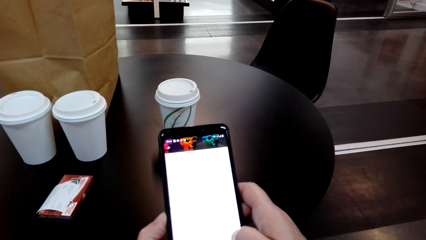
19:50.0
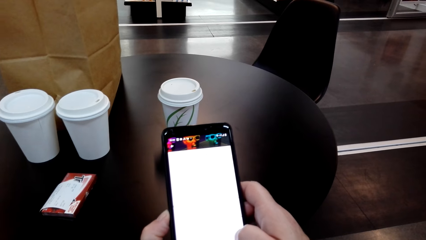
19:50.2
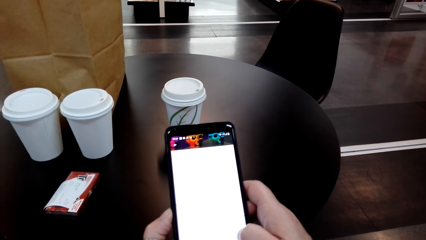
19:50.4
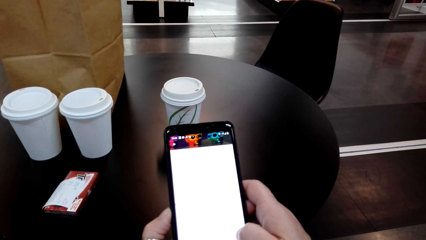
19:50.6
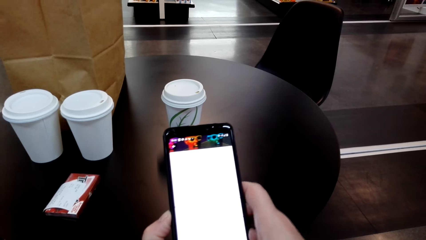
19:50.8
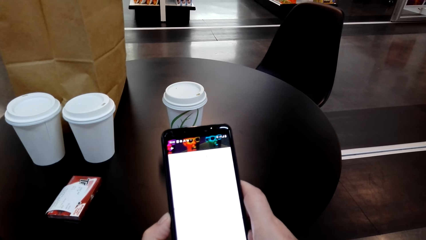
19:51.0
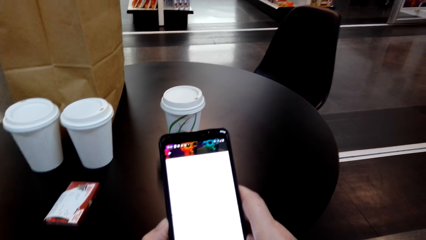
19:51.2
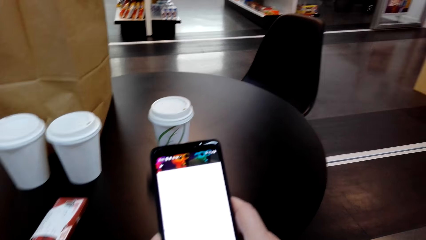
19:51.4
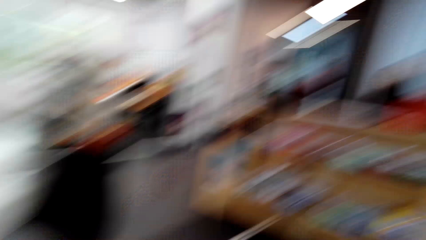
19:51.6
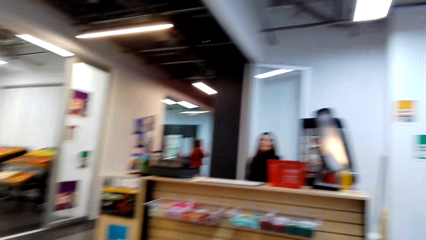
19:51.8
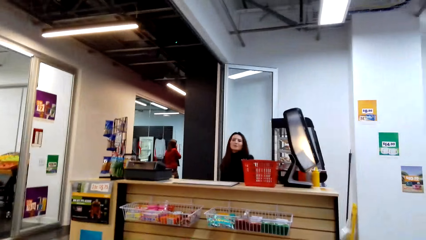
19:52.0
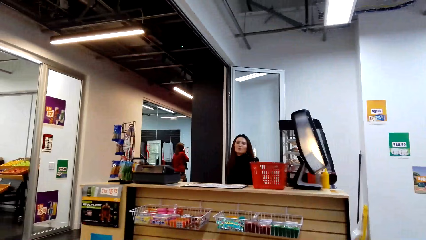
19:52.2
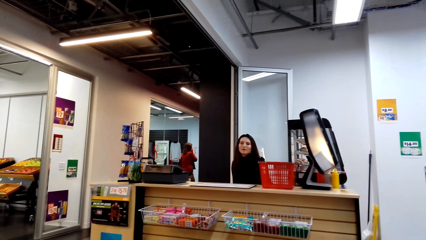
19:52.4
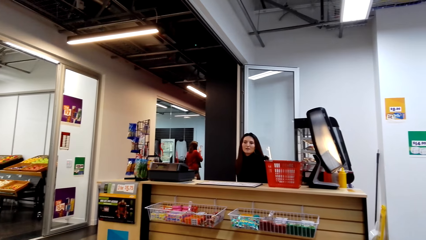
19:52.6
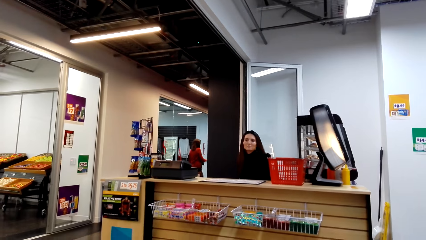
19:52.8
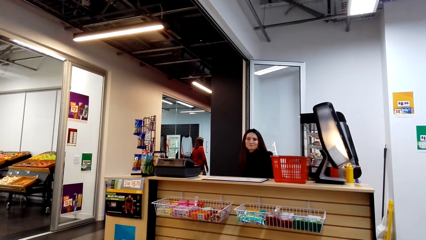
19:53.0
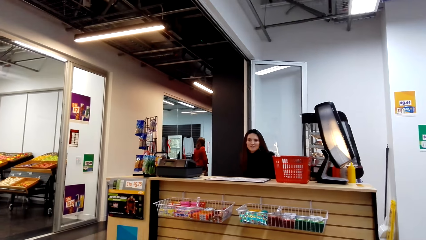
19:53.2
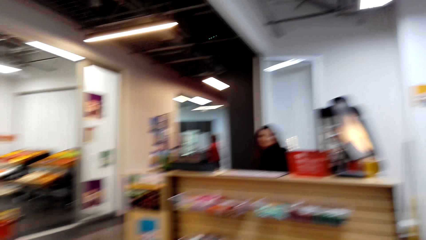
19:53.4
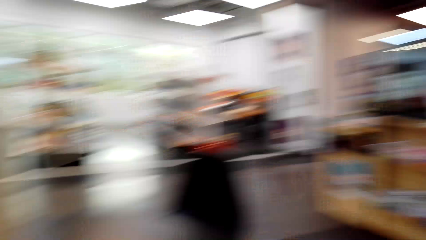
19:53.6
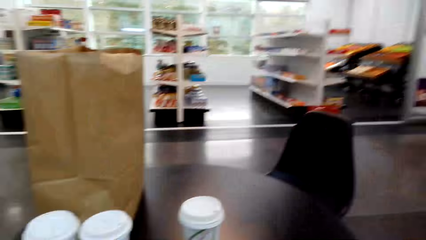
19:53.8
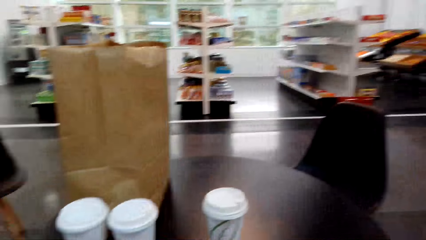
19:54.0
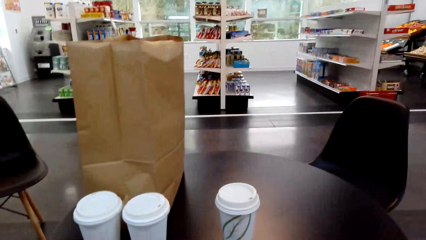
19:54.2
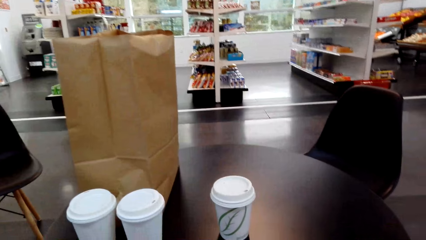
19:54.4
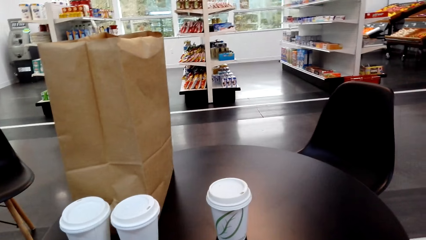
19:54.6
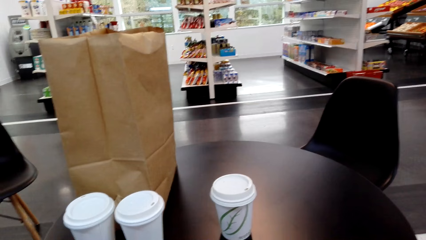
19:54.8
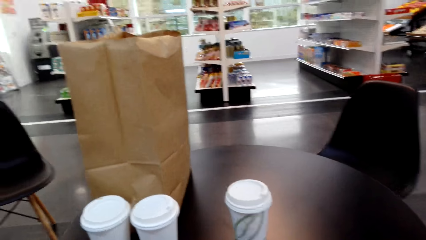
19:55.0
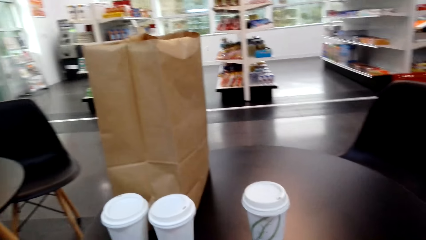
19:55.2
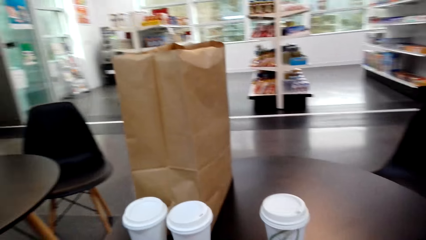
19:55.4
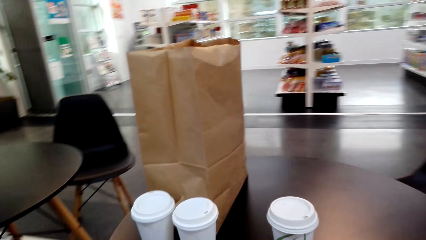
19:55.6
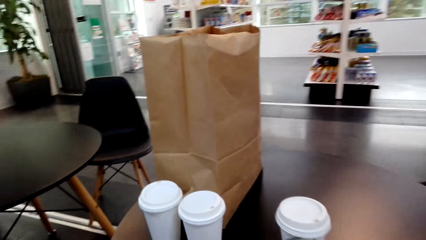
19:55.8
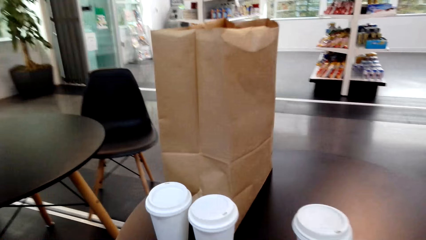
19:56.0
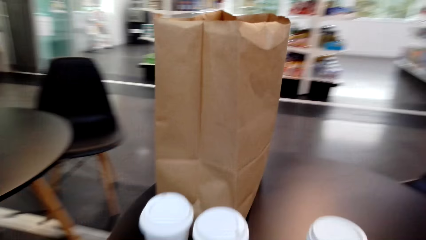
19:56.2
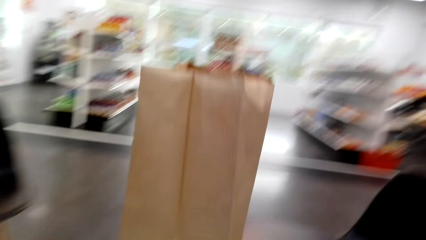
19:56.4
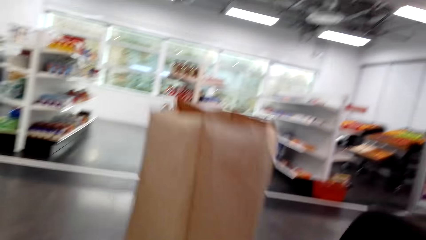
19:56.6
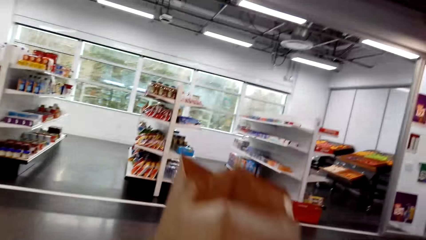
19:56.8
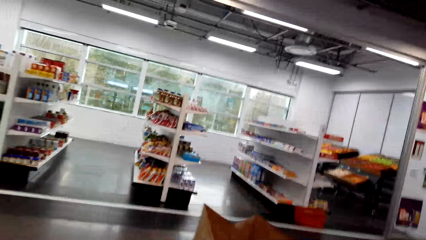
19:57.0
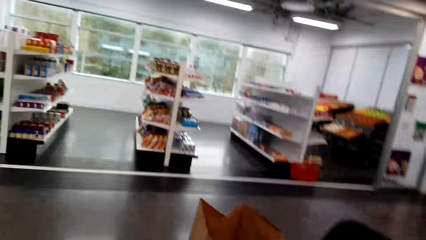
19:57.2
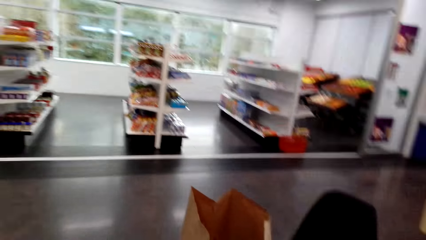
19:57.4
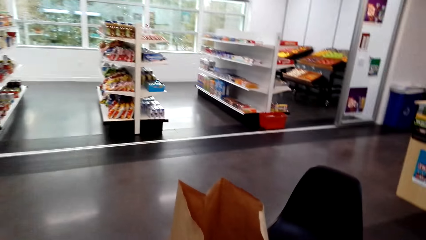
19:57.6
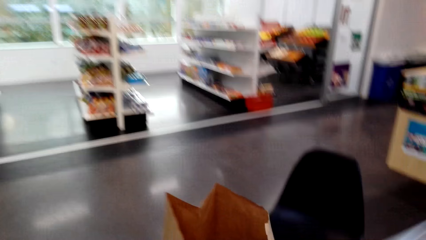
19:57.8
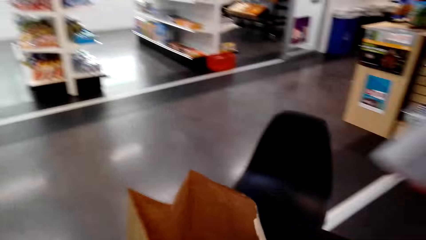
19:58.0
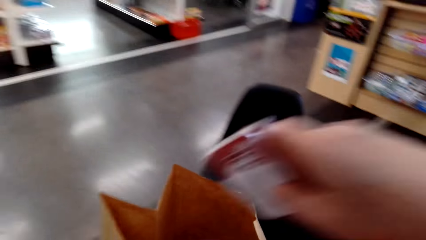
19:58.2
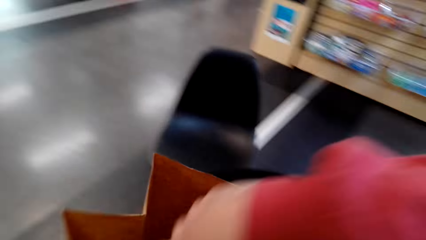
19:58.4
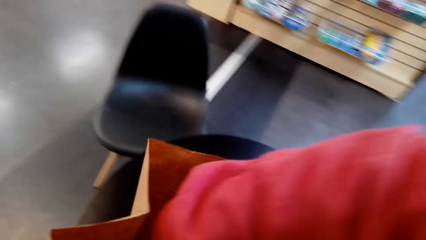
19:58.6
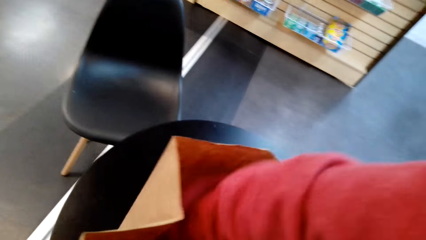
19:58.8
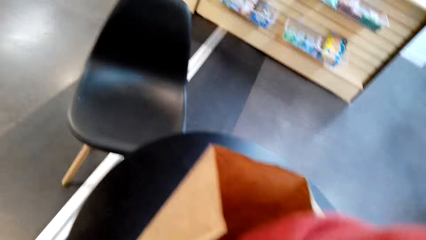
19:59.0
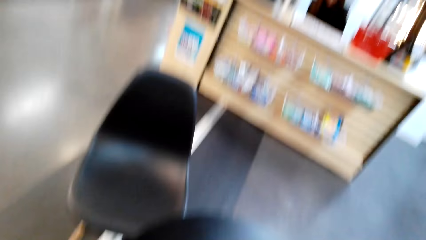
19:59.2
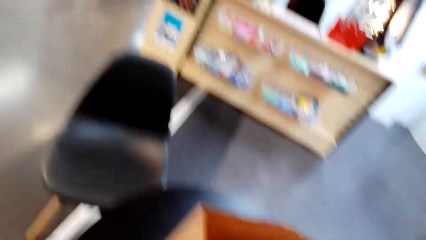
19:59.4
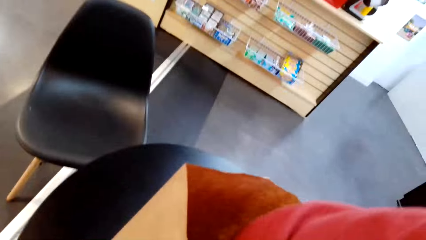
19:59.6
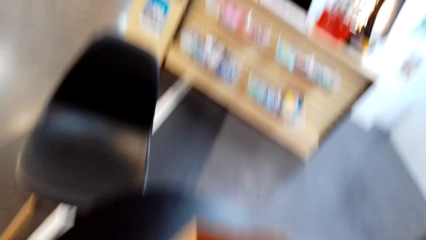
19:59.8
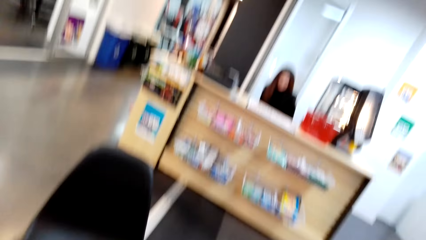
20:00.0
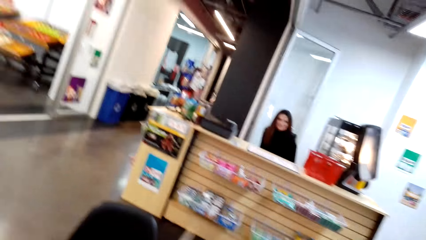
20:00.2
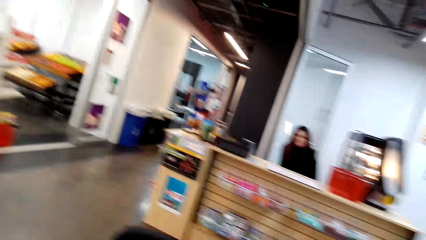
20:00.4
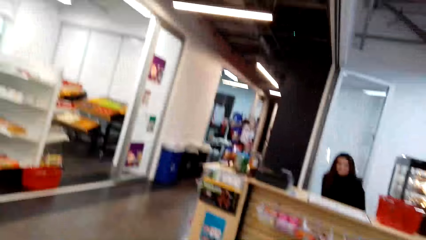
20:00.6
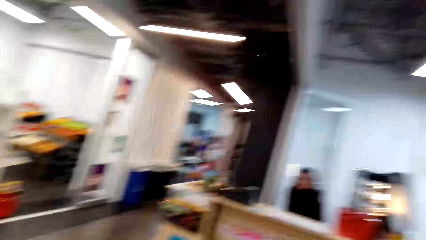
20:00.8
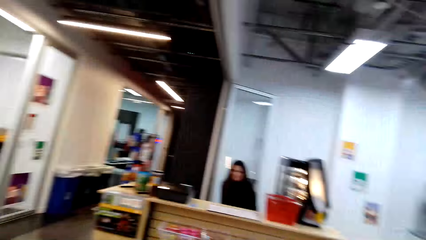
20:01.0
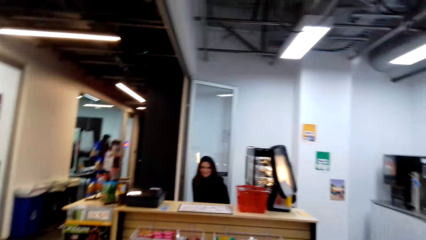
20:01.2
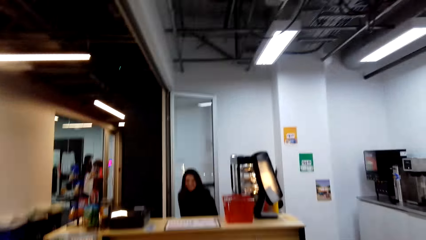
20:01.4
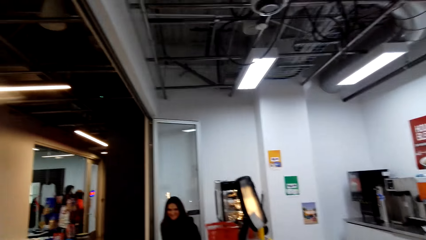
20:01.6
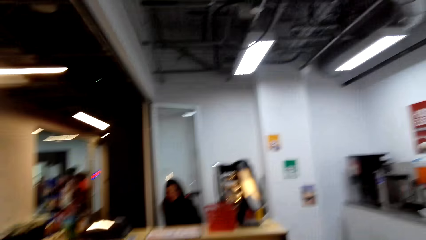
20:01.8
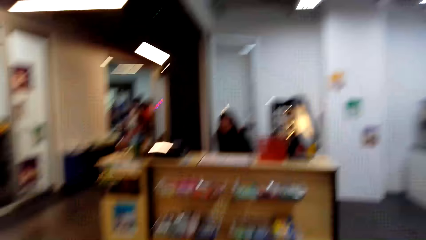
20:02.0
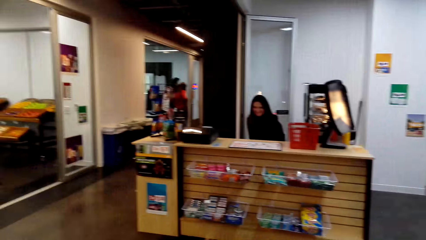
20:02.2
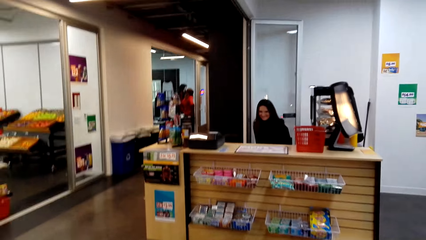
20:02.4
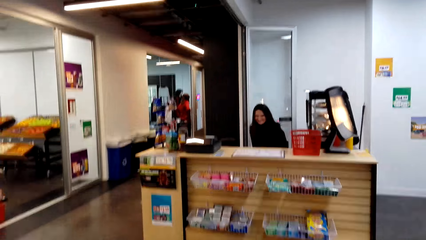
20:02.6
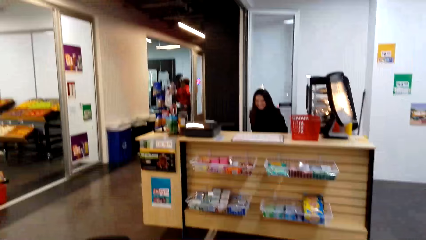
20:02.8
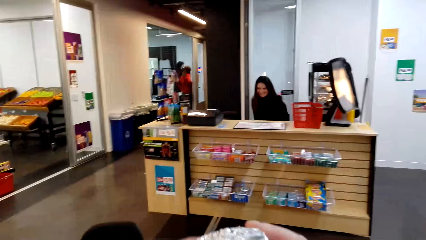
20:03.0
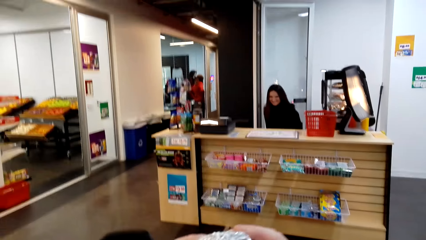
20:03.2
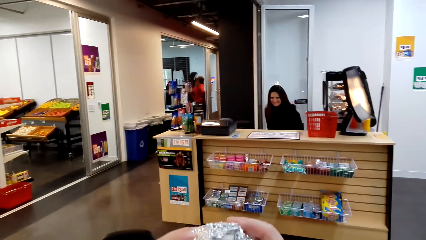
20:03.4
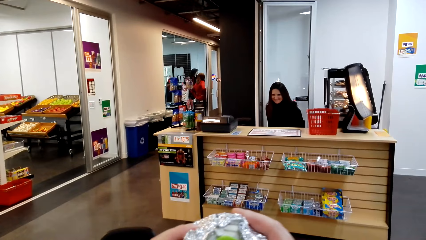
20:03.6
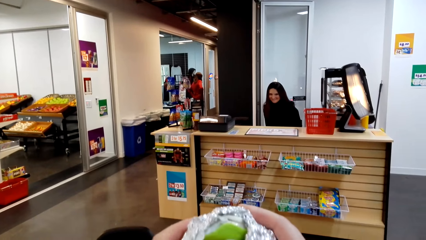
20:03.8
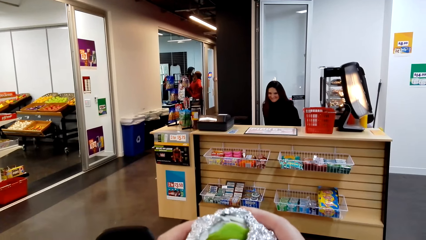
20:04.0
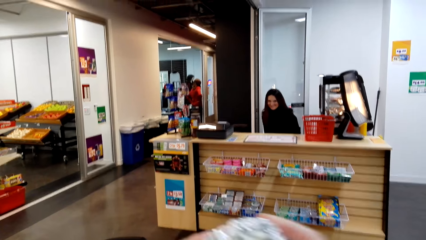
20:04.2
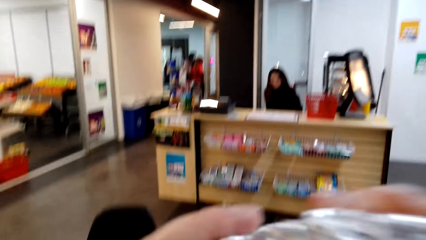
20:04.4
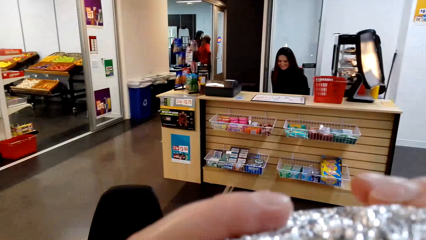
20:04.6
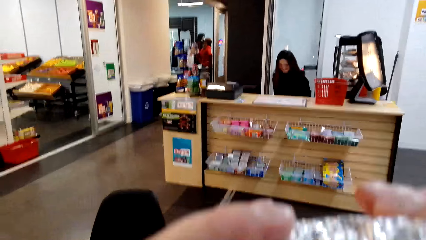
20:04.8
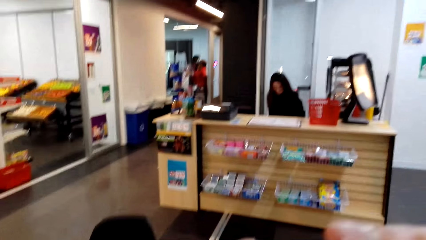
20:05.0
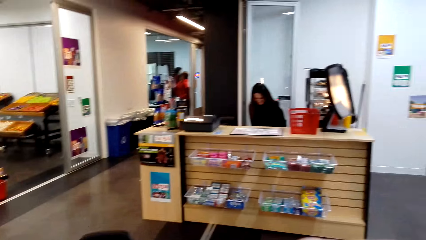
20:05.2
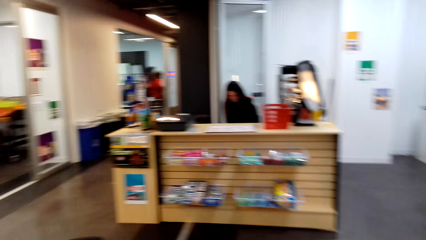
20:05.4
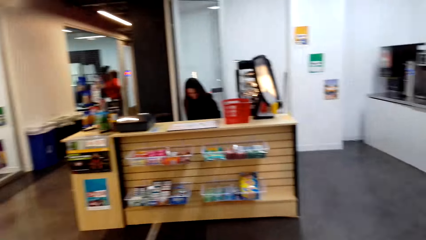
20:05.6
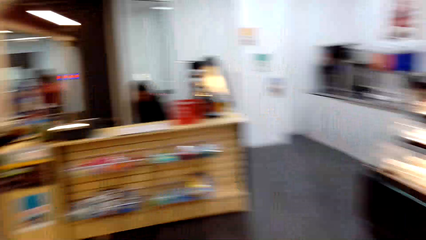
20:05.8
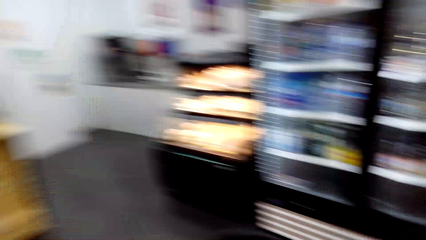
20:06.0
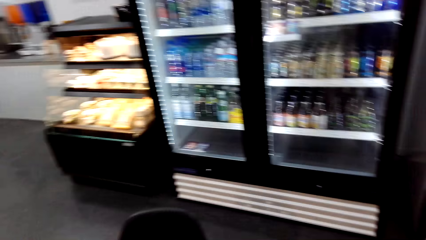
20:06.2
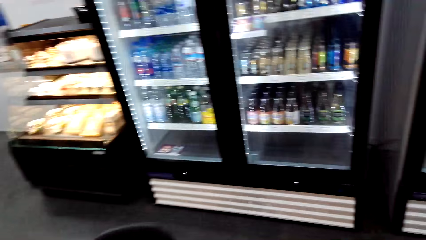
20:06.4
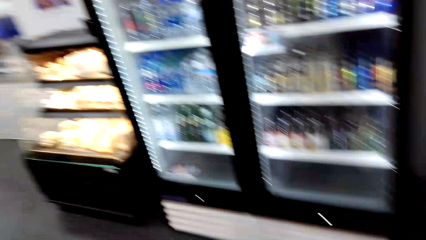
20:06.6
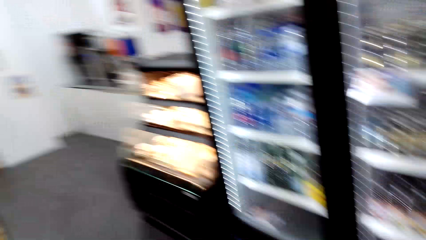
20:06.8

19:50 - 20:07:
A lady sits at the counter and speaks to the camera wearer. The camera wearer laughs with the lady. They get up from the chair. They put something inside a carrier bag. They pick something from the packet. They touch items inside the carrier bag. They look at something. The lady smiles at the camera wearer. The camera wearer holds something with both hands.
